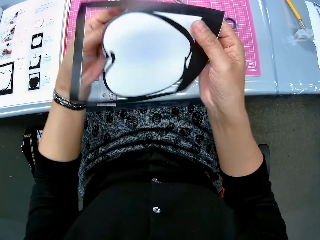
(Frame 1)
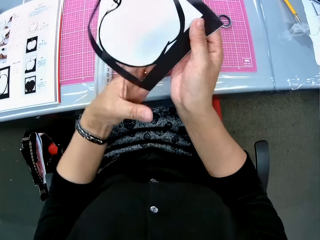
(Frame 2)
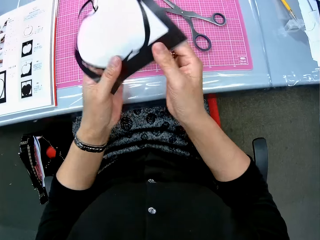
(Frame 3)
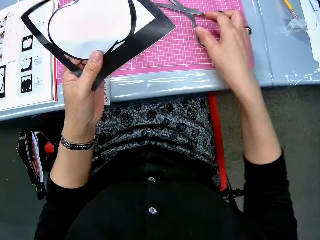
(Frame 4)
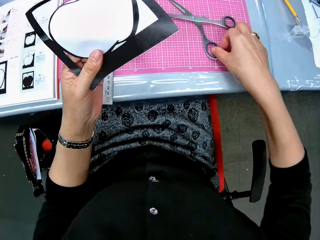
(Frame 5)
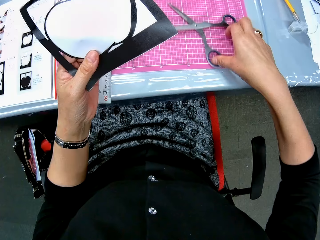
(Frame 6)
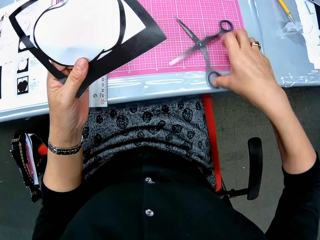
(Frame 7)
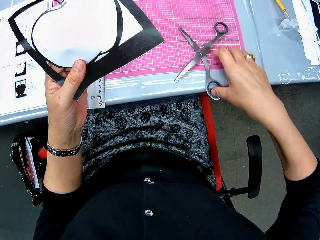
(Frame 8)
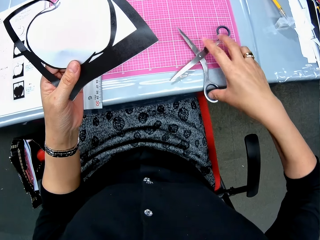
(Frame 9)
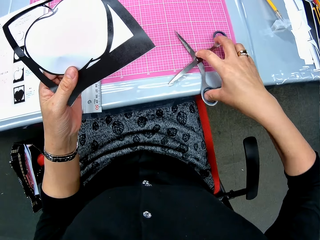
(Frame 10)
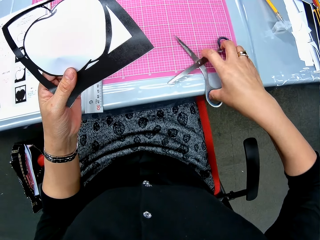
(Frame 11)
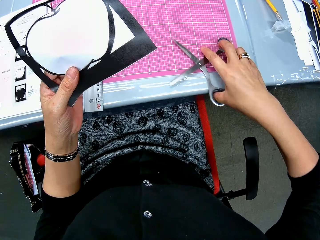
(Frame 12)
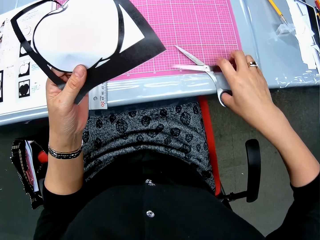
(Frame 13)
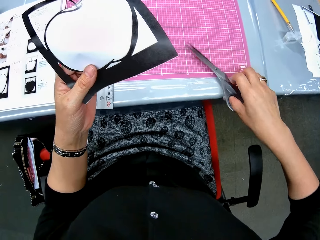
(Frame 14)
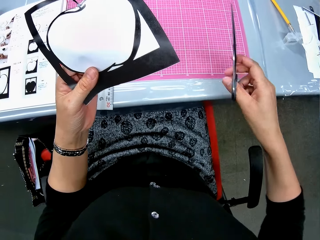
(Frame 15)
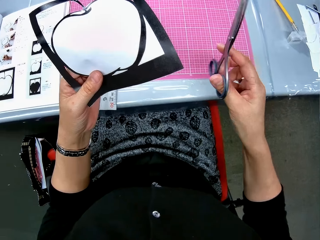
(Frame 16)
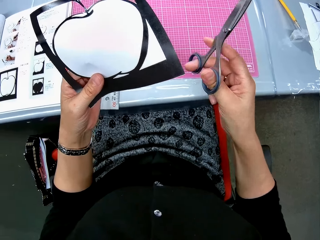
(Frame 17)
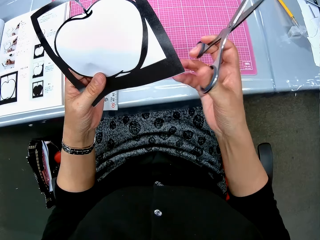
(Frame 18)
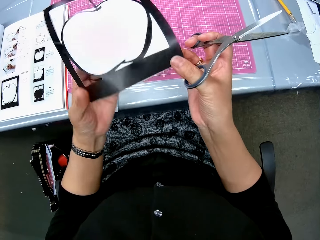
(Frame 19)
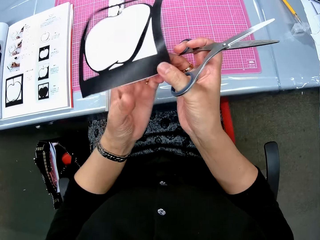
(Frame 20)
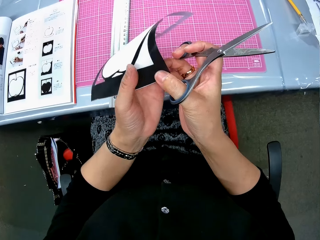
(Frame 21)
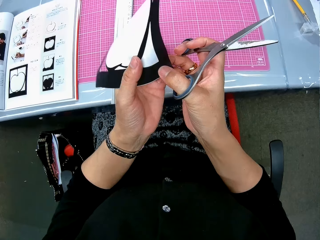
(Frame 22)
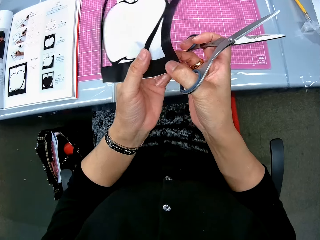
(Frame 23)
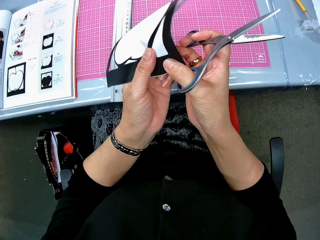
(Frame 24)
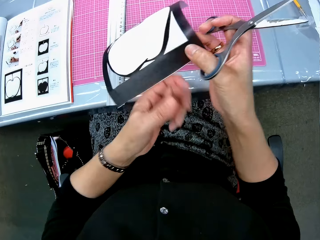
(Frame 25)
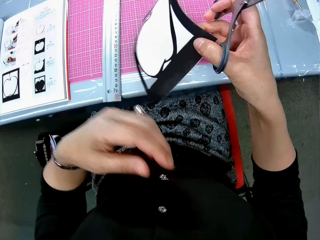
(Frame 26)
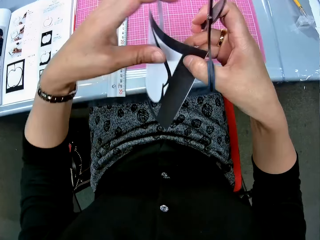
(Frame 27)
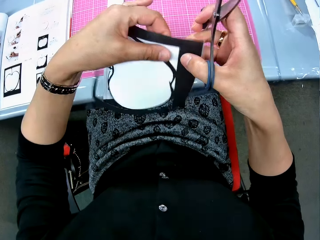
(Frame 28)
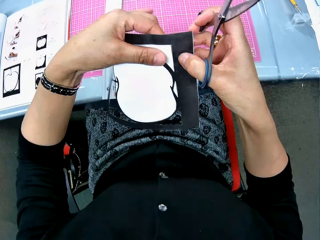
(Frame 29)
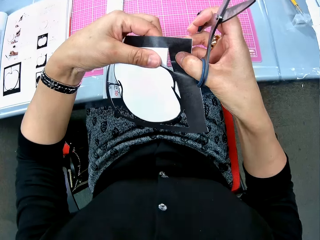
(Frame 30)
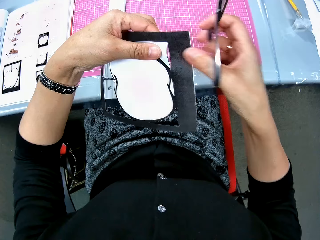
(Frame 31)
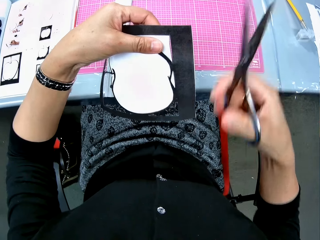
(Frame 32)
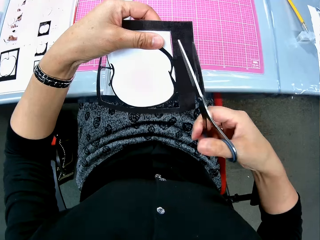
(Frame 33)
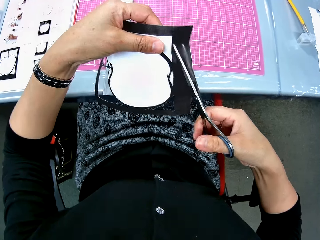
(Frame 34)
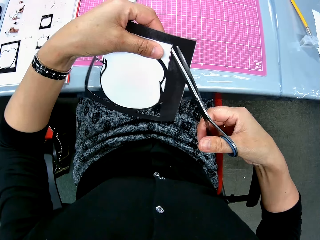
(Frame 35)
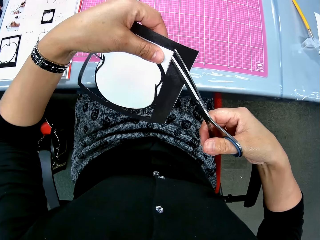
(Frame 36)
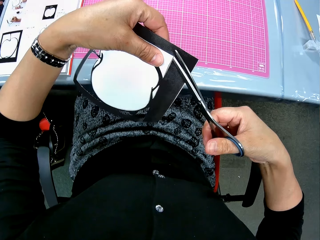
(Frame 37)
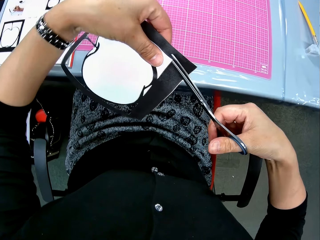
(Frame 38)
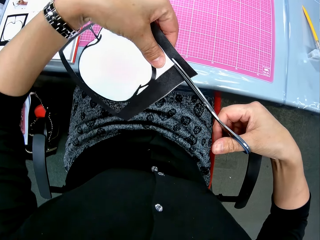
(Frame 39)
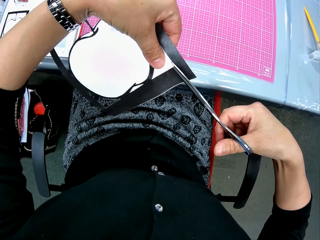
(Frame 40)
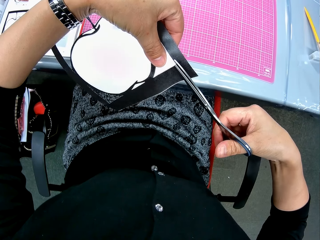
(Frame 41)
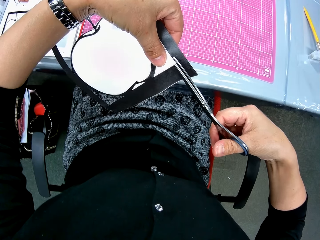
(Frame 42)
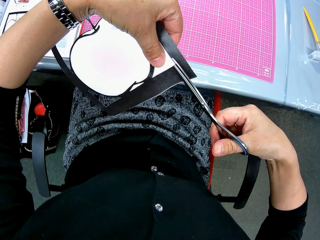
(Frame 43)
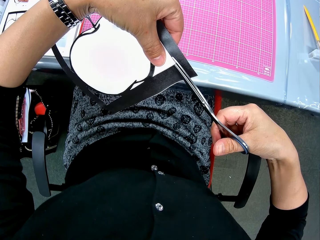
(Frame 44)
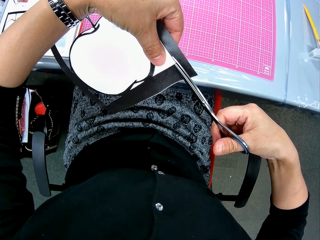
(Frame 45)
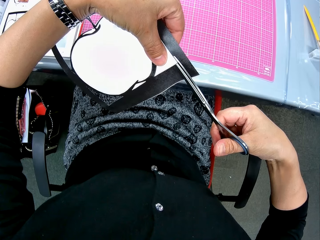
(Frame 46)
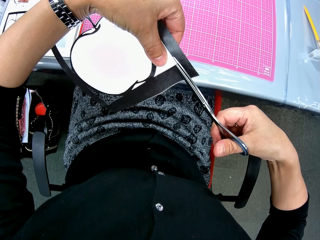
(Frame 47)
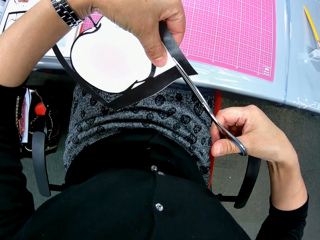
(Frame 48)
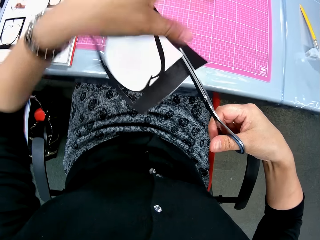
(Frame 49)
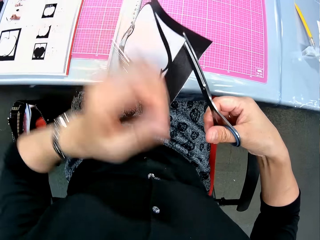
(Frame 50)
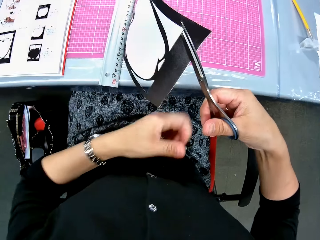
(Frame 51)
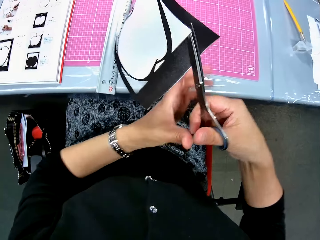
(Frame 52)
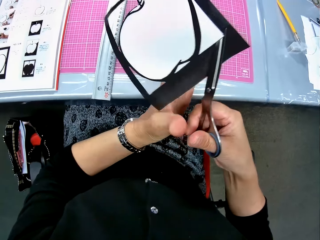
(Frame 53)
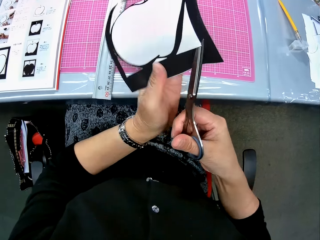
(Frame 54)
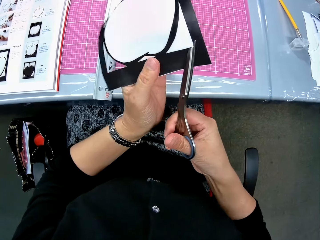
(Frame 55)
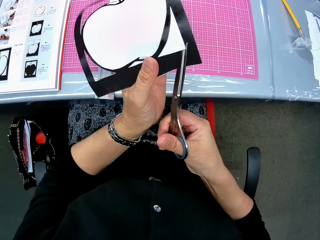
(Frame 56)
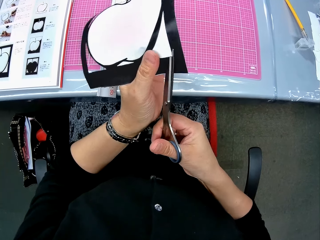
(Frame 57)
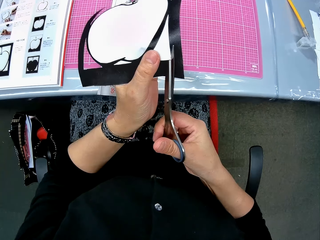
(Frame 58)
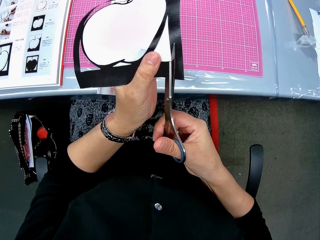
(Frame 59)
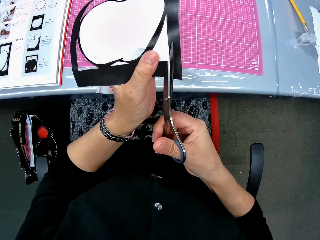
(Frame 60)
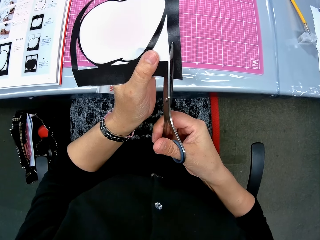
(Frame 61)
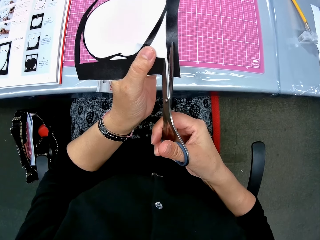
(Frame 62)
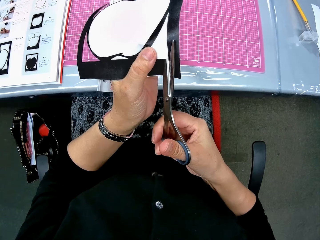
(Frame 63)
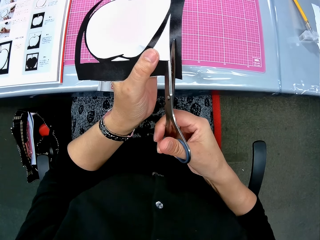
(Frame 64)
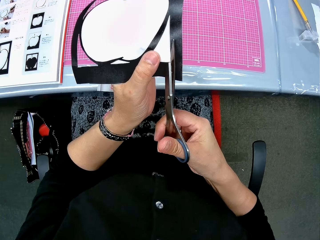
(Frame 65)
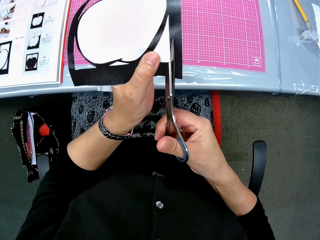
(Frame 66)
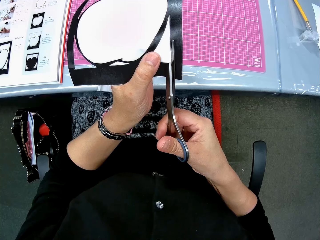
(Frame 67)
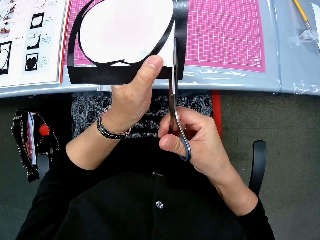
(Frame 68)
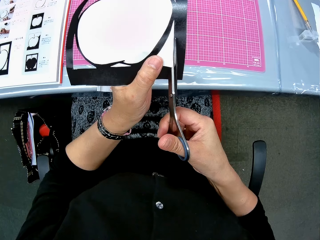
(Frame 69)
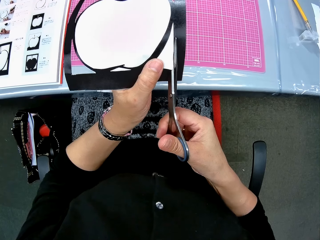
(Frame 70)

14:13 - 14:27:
The camera wearer picks the scissors from the cutting mat. She continues to cut the paper craft or drawing with the scissors. She holds the drawing well. She moves her hand.

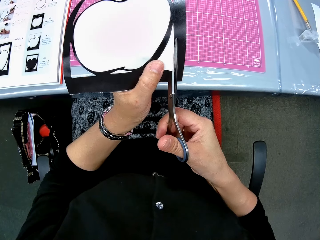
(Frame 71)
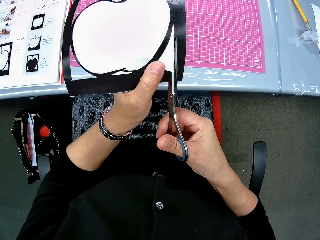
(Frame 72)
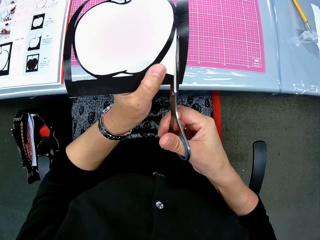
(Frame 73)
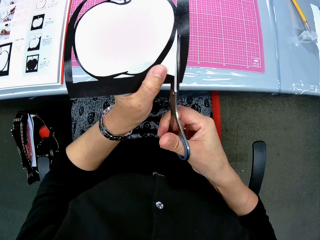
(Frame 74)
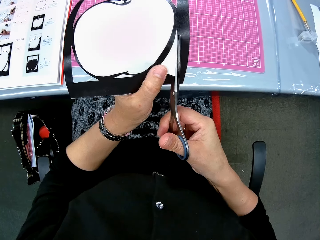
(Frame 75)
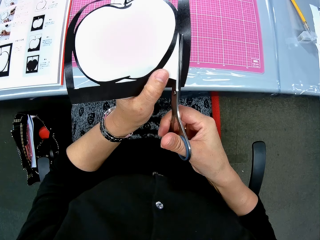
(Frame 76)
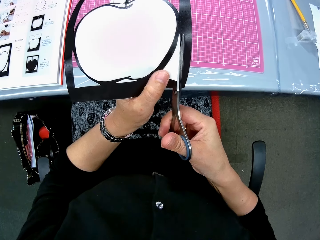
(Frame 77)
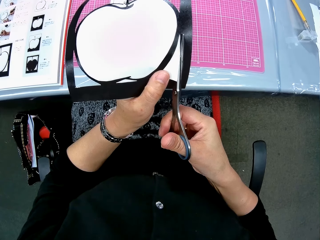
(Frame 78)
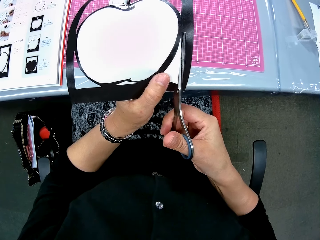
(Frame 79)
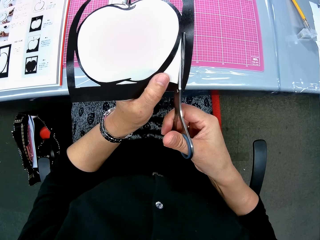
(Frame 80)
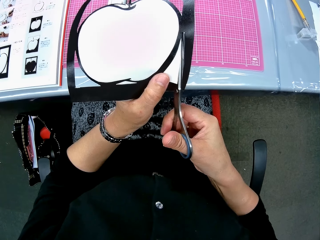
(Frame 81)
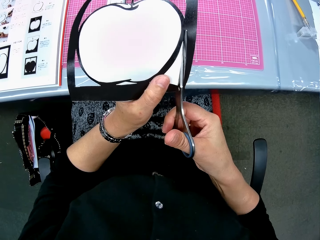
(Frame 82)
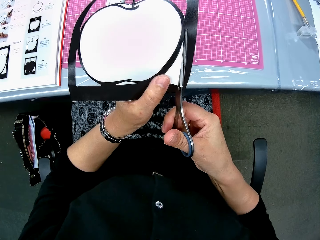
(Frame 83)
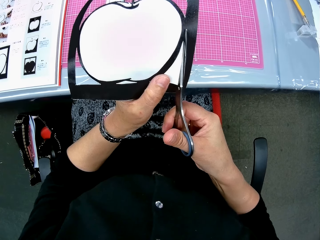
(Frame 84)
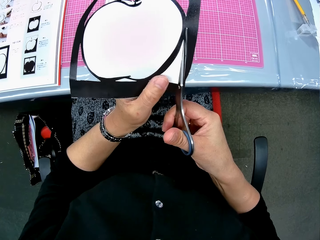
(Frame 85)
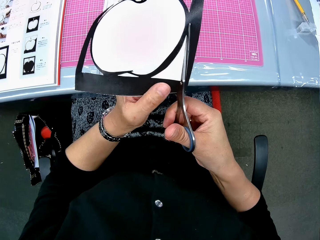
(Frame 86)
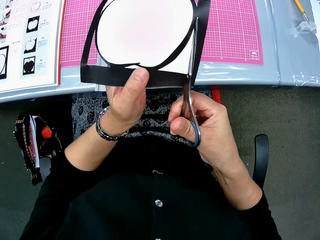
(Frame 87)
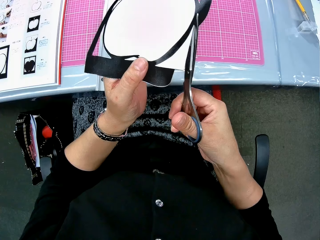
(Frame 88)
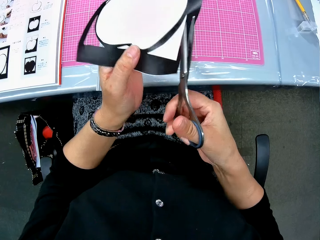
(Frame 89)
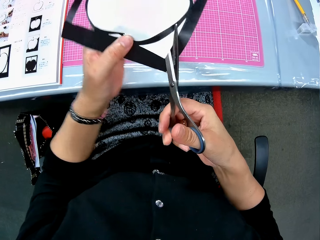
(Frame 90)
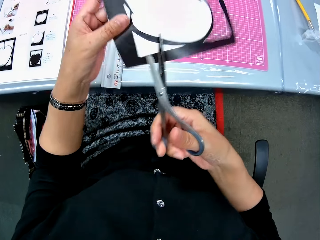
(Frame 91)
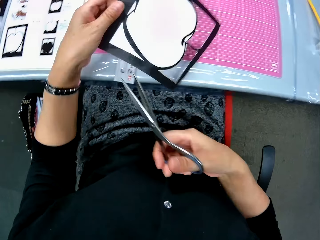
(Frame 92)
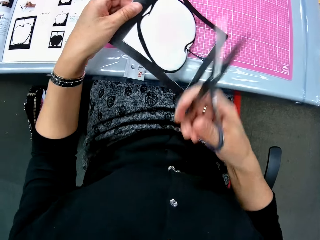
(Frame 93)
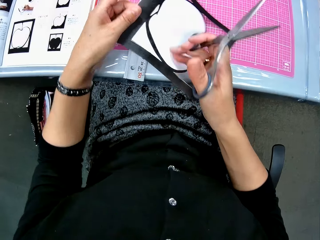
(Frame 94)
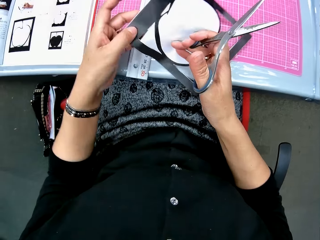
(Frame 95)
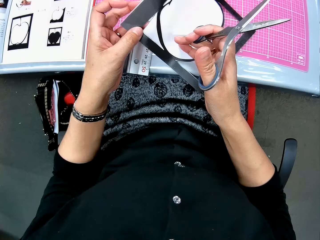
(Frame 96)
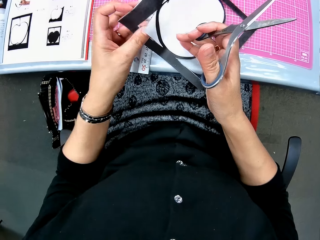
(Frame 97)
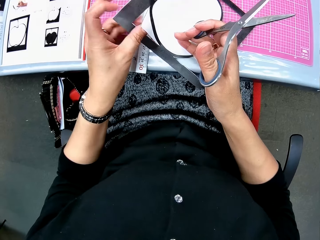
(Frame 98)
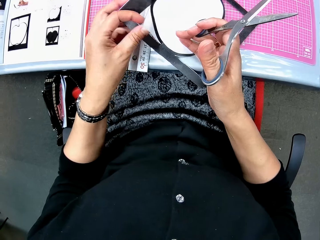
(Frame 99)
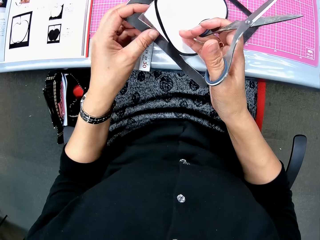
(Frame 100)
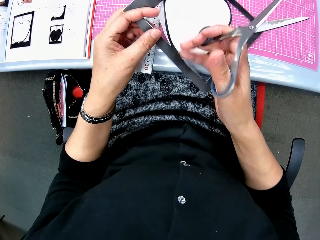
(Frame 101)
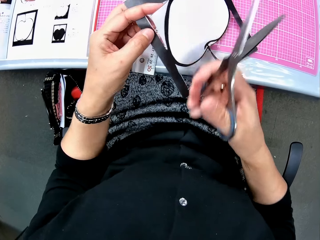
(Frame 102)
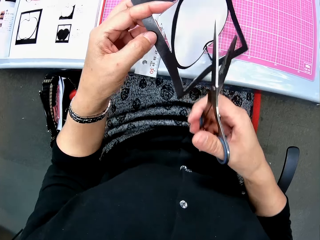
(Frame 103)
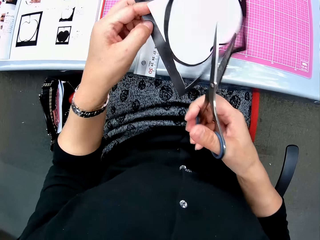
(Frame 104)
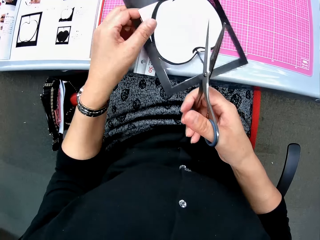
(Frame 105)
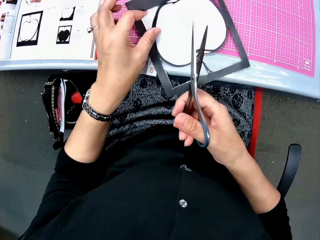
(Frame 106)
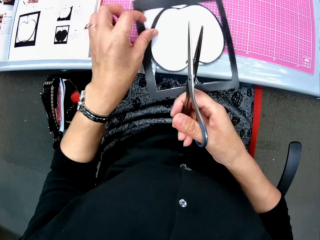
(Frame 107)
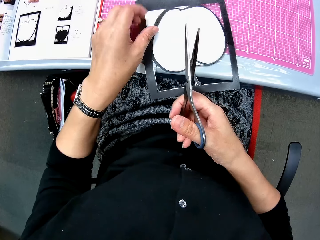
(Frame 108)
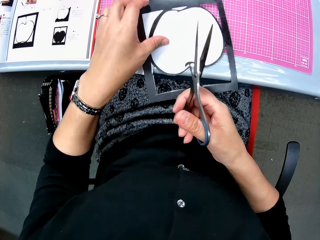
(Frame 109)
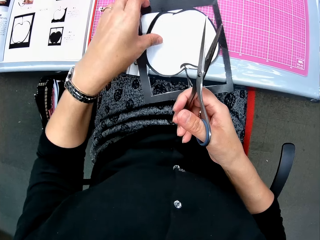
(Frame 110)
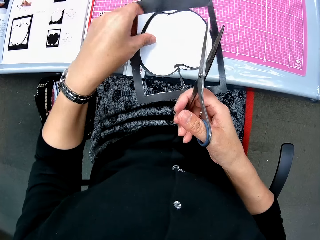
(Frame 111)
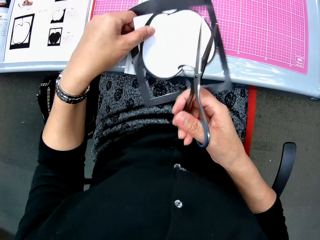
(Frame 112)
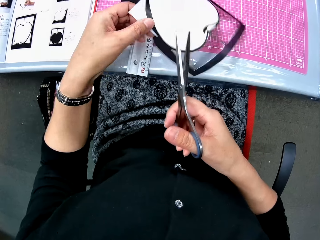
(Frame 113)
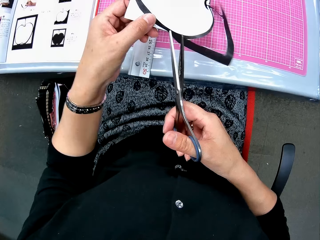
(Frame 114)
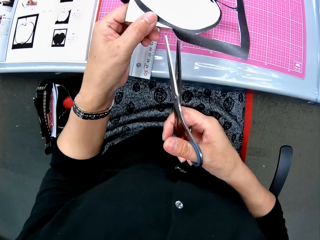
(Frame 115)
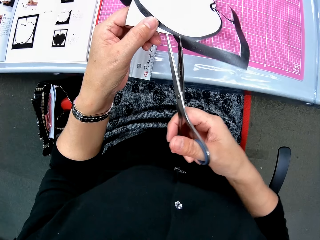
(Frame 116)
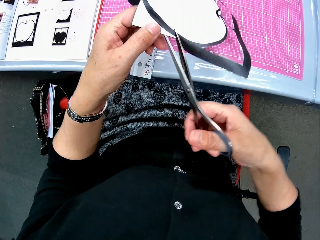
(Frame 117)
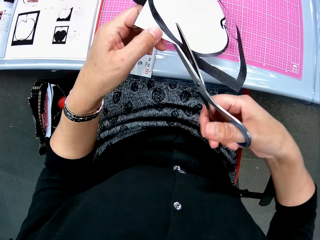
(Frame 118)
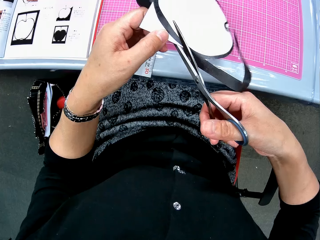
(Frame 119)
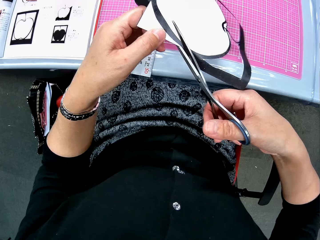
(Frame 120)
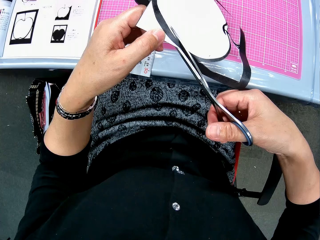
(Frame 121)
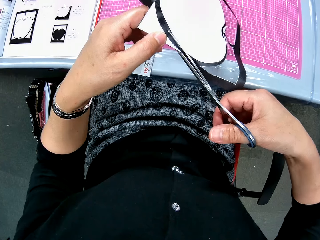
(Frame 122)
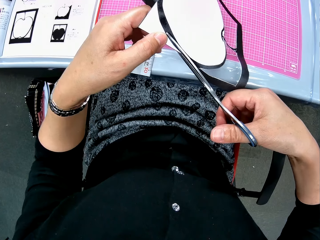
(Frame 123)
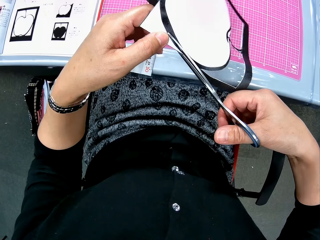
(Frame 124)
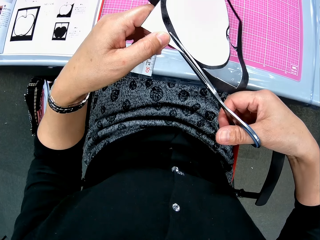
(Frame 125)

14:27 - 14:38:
The camera wearer places the paper craft on the cutting mat. They lift the paper craft from the cutting mat. They continue to cut the paper craft with the scissors.
